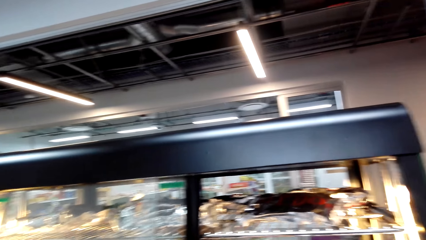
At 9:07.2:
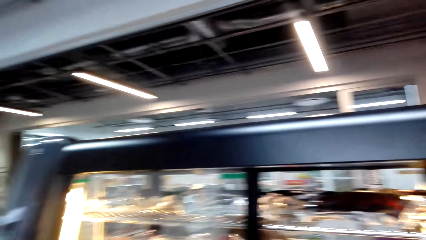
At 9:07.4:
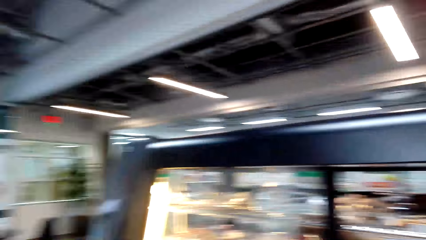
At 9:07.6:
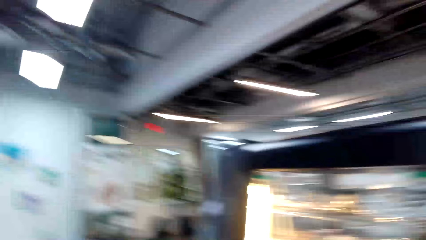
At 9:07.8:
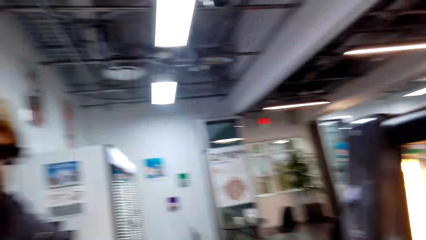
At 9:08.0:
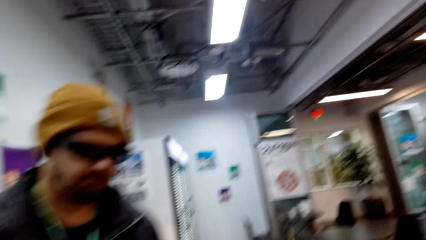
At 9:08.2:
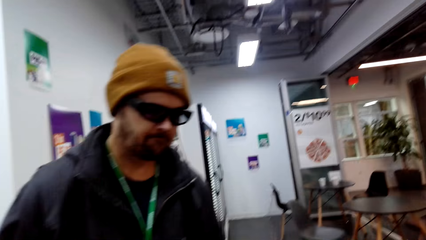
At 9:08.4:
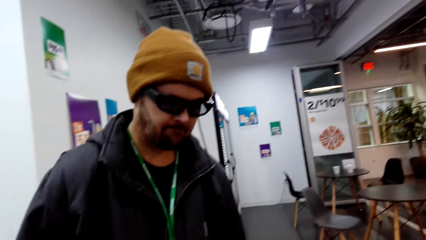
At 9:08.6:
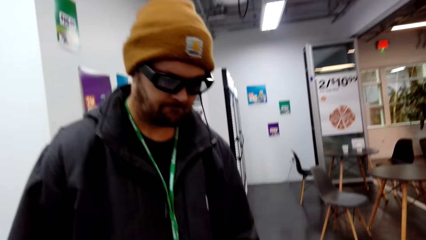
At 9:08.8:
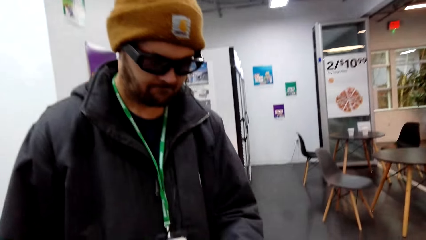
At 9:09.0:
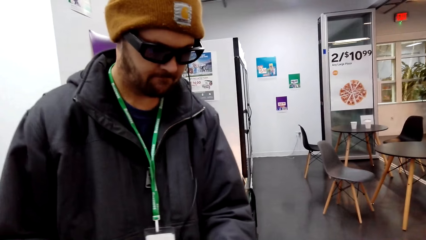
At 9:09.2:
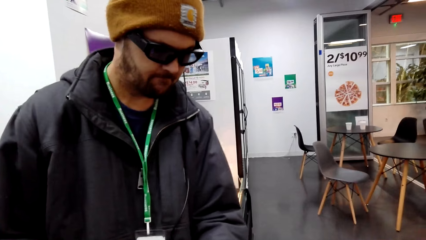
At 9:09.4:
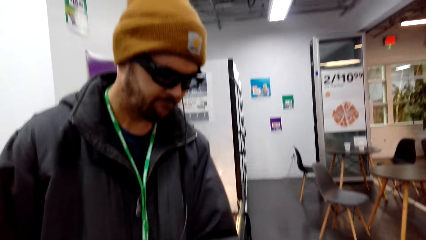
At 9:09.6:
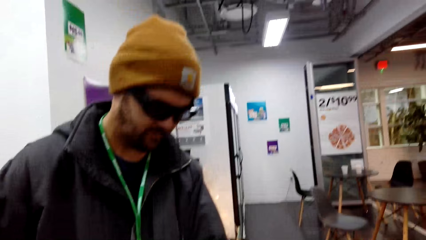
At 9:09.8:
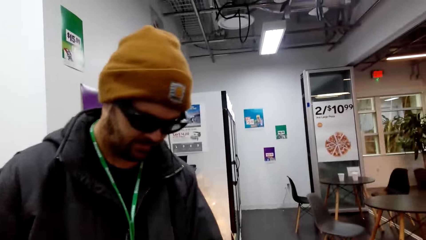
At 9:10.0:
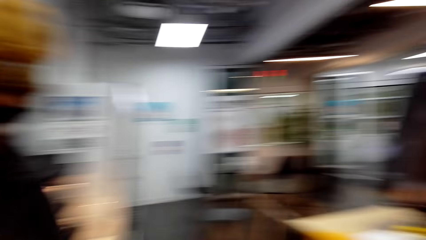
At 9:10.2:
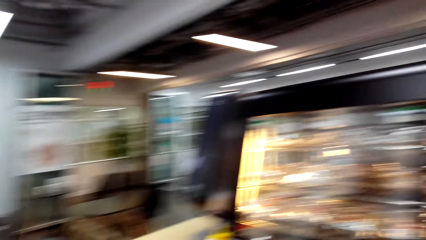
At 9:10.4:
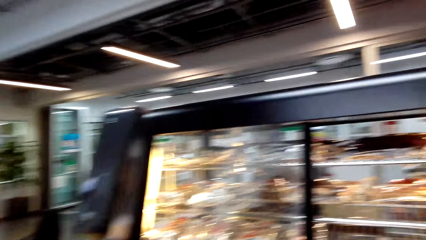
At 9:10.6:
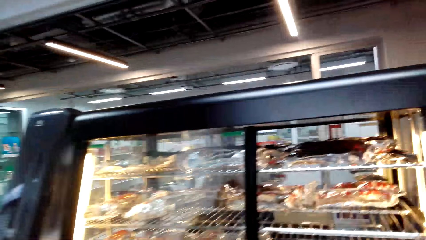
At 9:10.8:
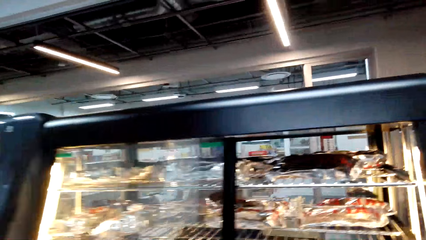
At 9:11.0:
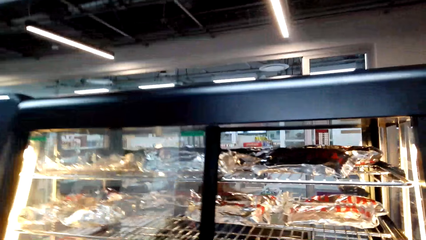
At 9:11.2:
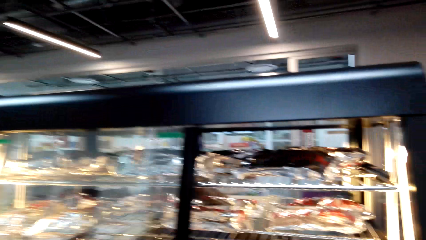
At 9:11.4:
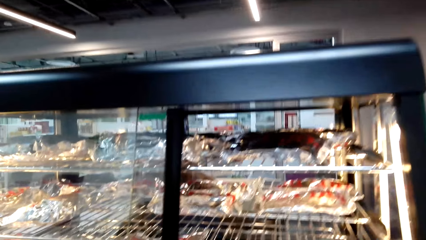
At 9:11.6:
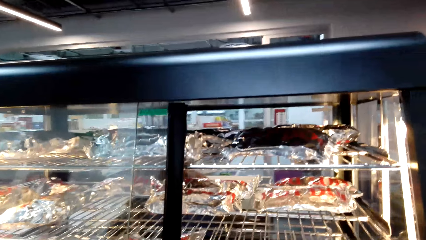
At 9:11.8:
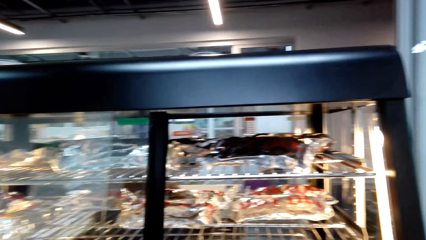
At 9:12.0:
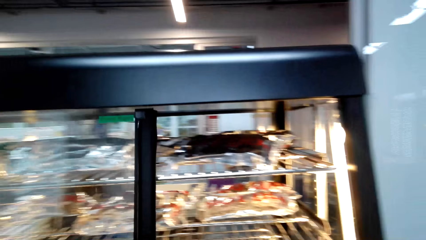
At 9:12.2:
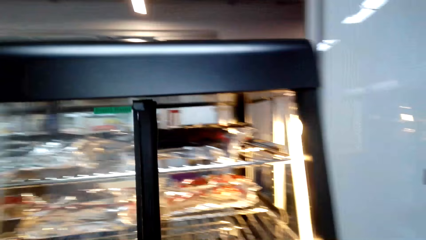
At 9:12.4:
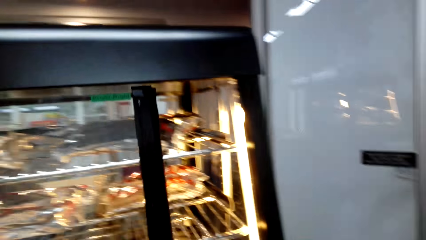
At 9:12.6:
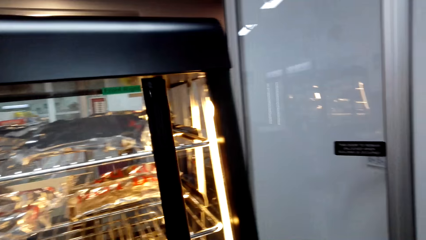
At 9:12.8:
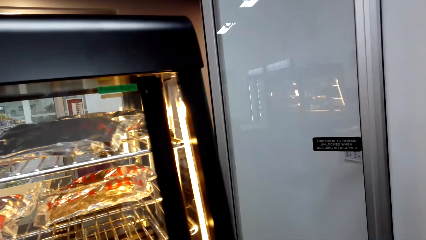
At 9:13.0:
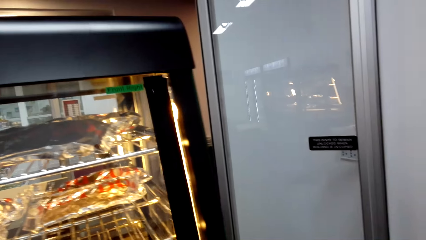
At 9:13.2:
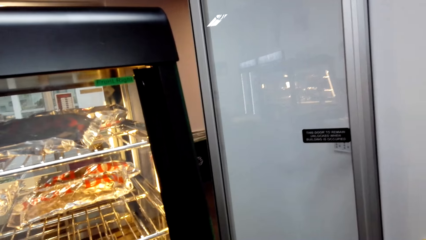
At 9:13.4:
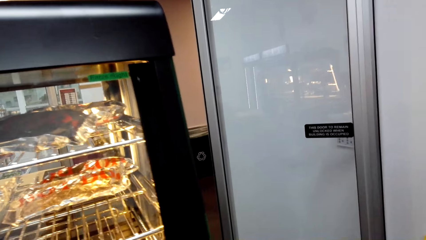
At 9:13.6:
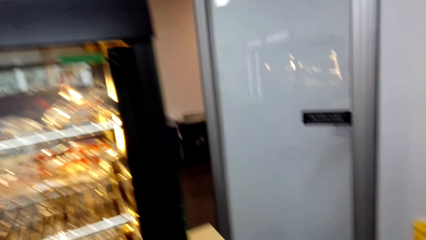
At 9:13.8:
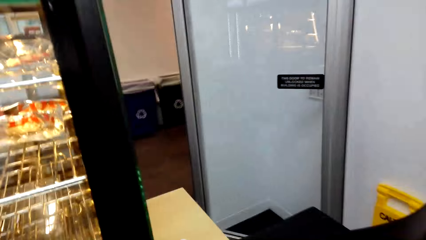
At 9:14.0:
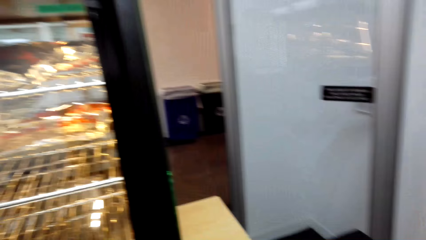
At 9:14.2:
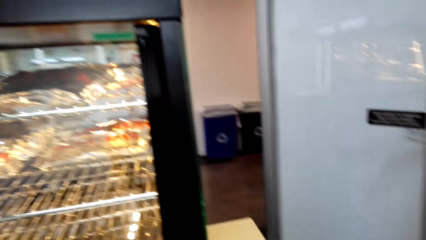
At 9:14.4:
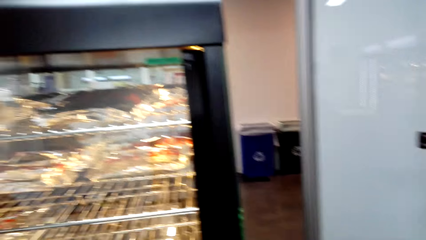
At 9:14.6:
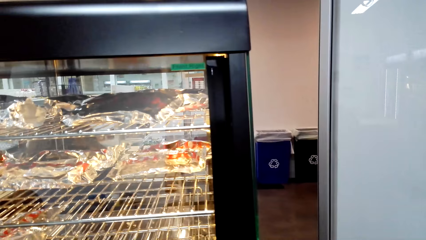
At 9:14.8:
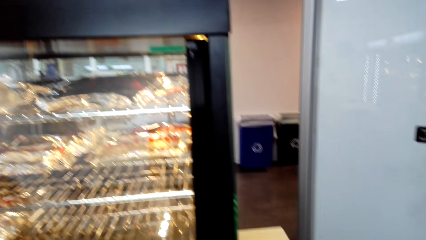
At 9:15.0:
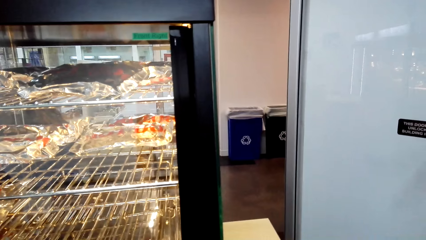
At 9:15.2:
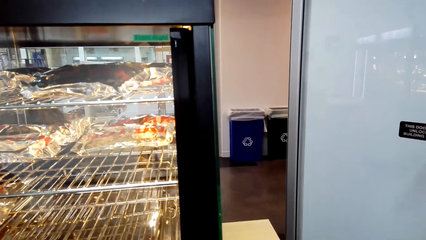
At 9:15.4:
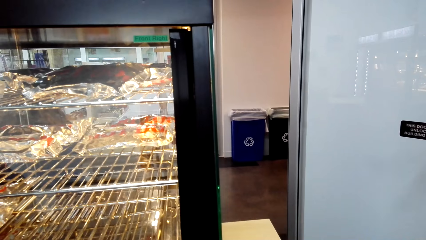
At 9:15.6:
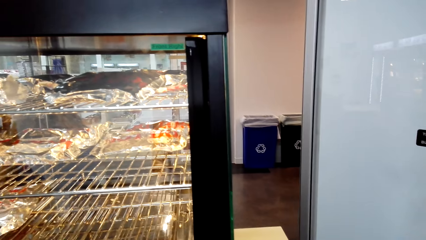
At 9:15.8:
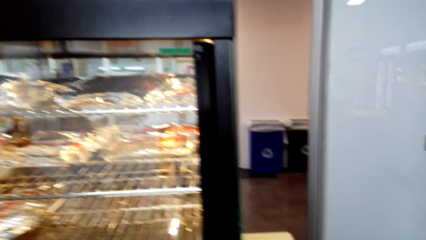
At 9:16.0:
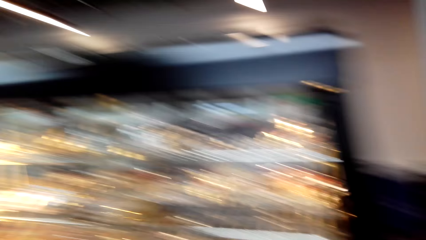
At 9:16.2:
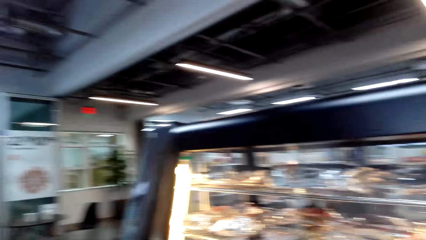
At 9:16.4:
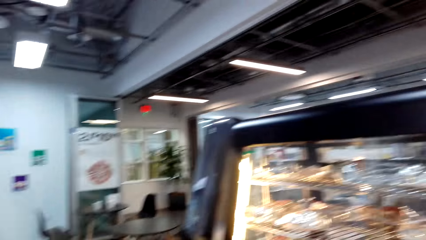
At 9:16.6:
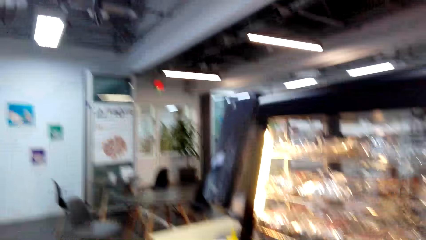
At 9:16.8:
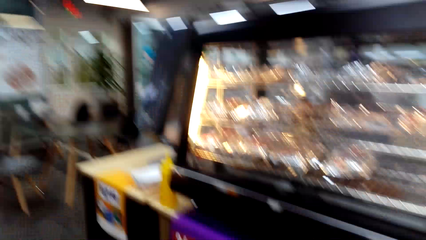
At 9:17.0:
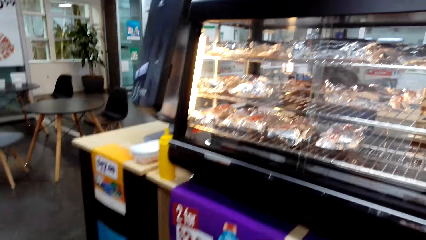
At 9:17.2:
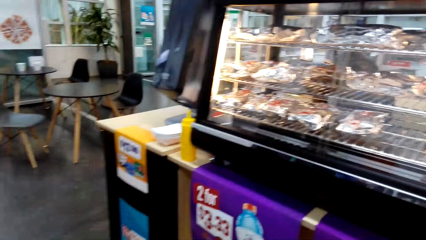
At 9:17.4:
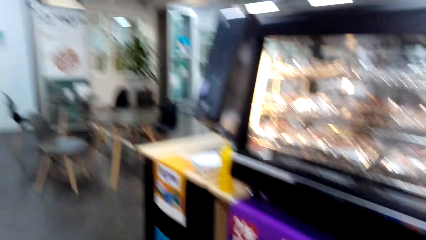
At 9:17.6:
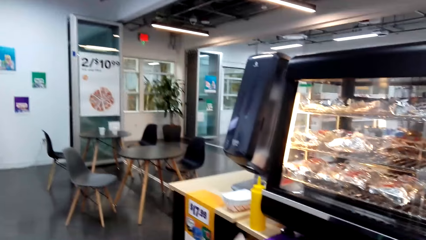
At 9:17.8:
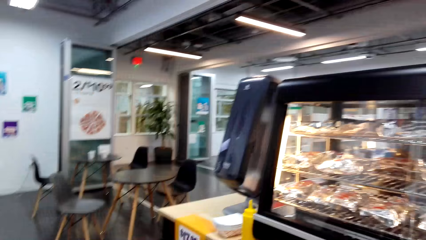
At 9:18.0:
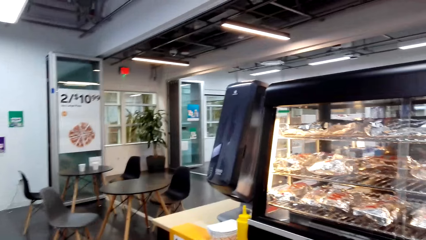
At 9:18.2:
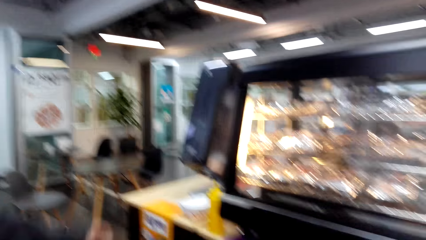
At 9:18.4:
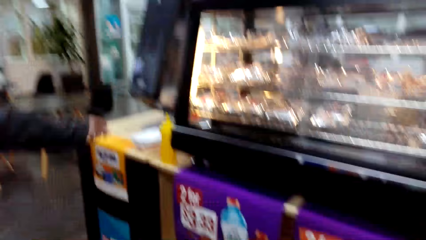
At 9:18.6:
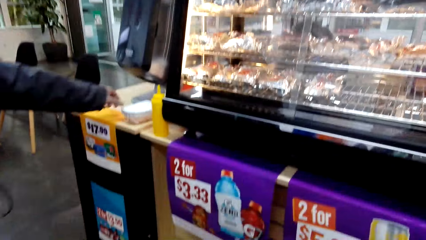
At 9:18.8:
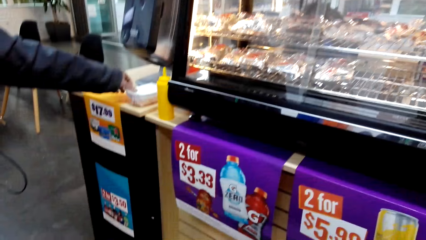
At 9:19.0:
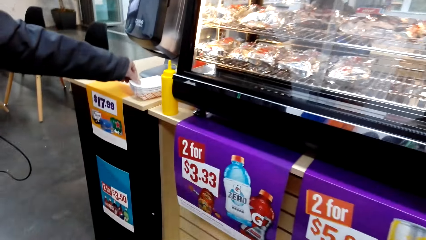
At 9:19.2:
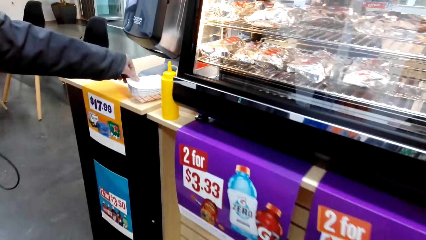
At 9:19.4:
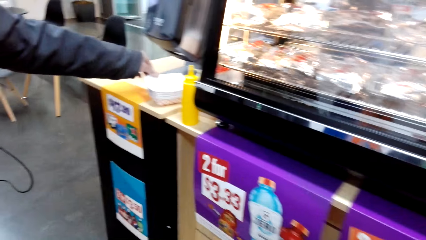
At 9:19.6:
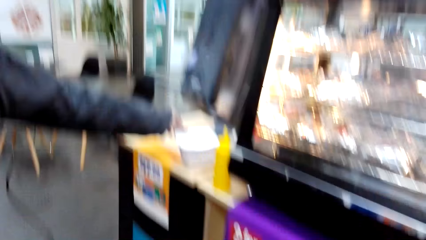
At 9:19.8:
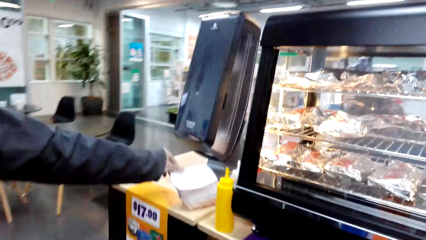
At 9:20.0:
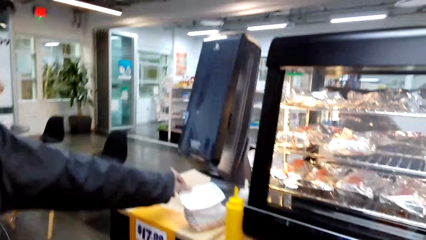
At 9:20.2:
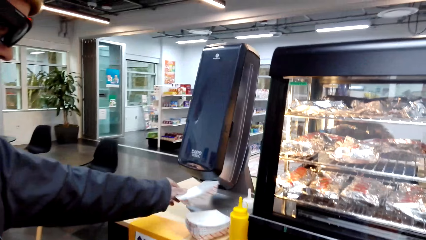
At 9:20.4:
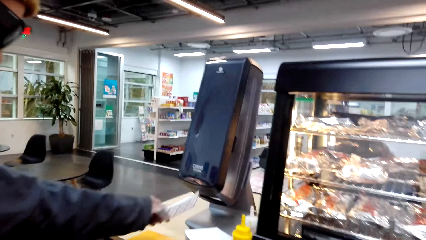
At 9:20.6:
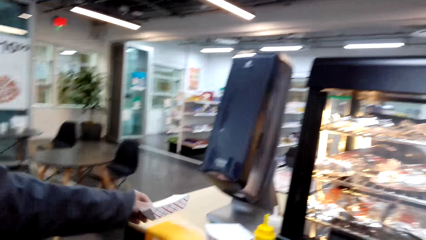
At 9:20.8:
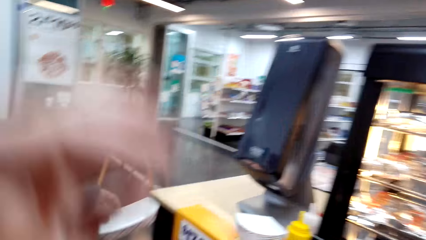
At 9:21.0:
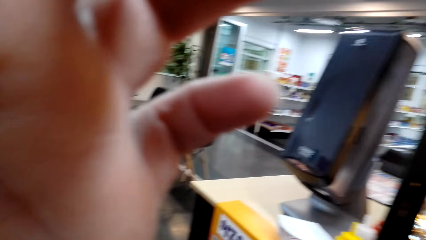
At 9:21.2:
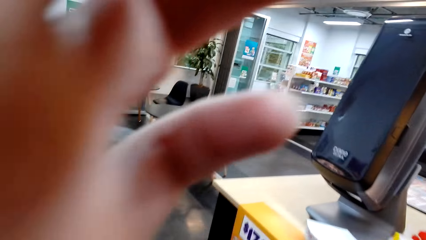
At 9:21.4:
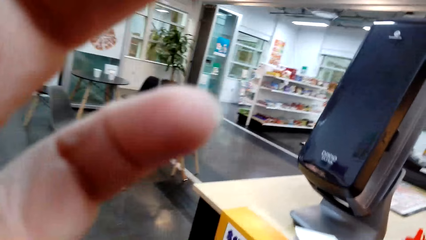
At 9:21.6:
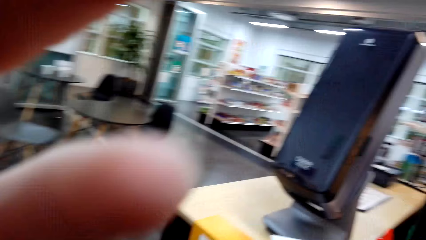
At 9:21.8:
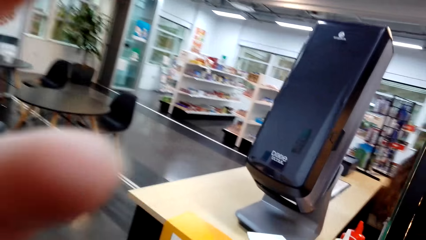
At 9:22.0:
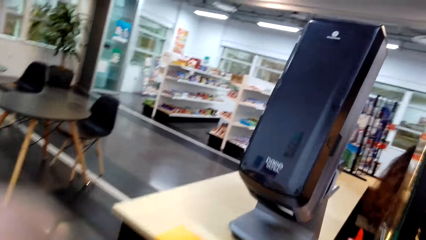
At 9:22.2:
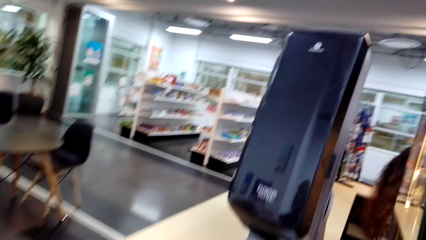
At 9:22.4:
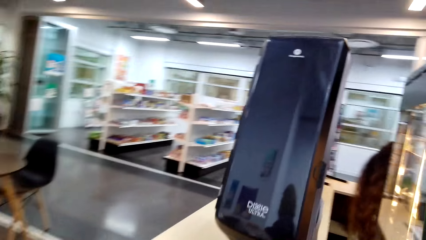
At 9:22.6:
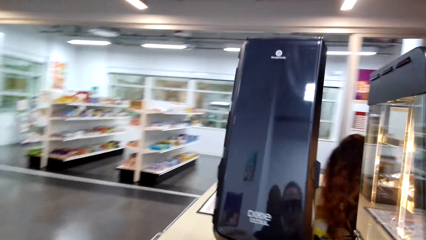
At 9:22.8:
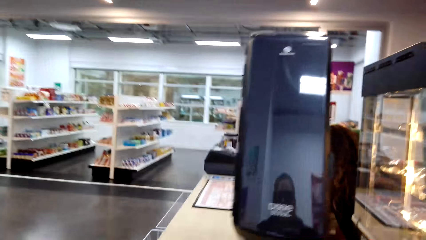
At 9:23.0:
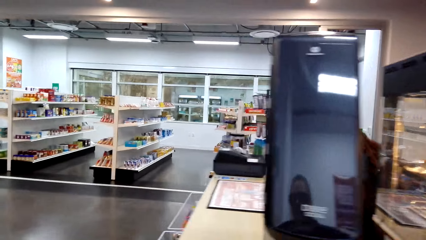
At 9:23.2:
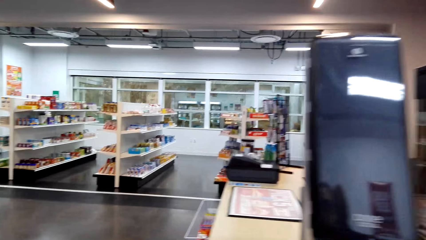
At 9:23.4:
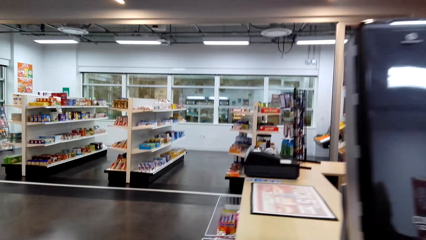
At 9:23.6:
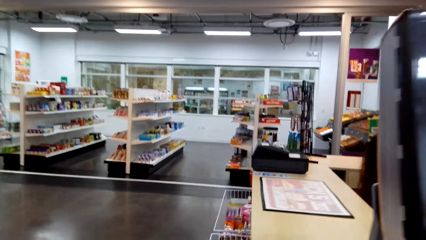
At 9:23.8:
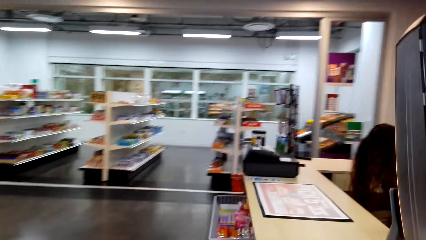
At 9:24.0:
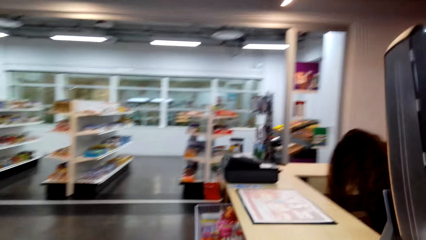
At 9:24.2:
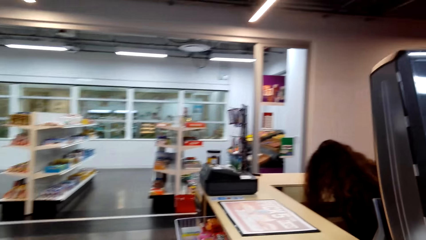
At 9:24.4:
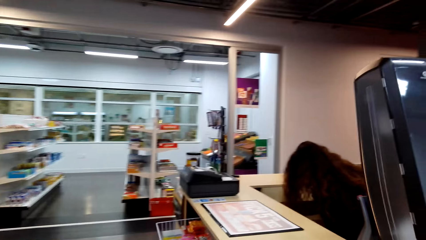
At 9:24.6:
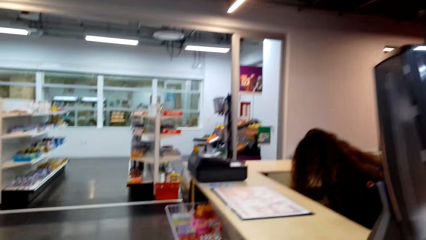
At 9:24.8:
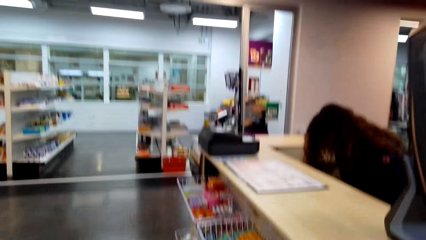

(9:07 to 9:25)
The camera wearer looks around the hot dog display. They close the hot dog display. They dialogue with a man. The man picks up a serviette. The camera wearer looks around the store. They walk around the store.
